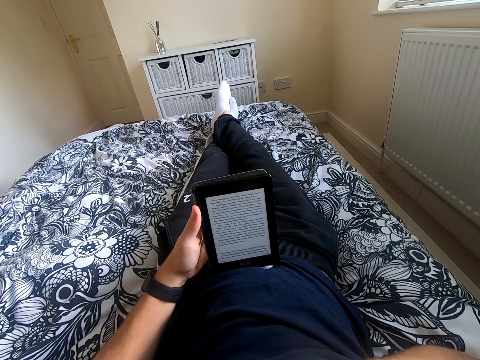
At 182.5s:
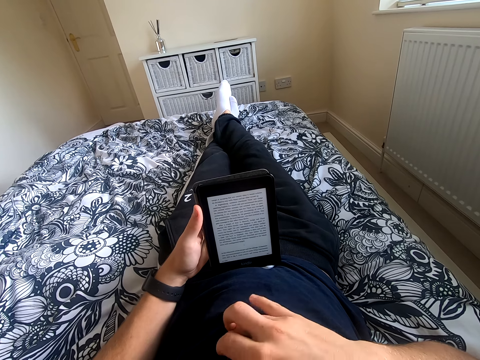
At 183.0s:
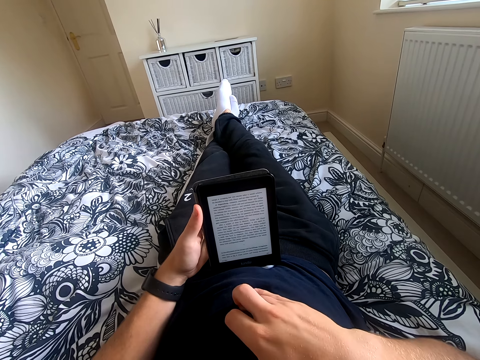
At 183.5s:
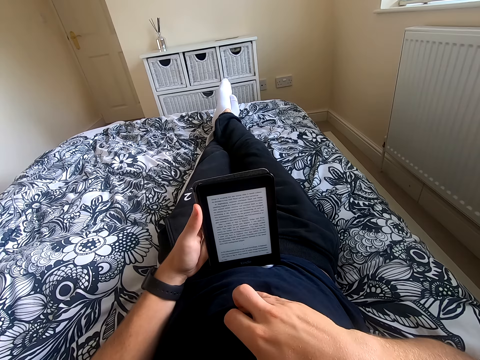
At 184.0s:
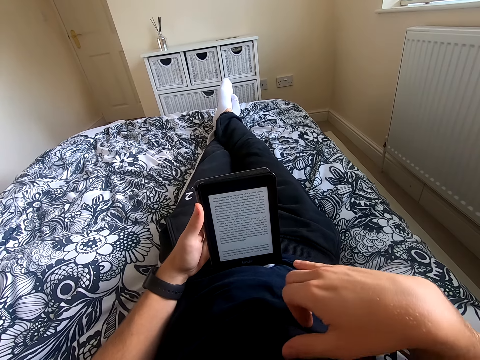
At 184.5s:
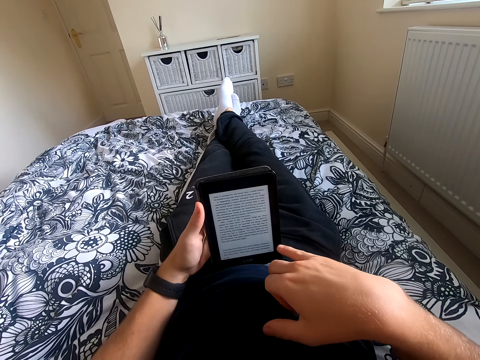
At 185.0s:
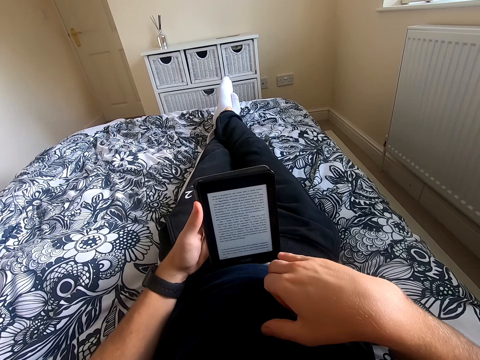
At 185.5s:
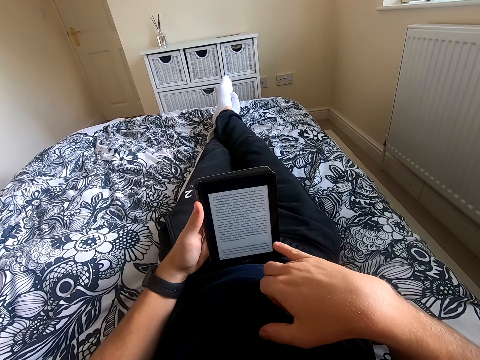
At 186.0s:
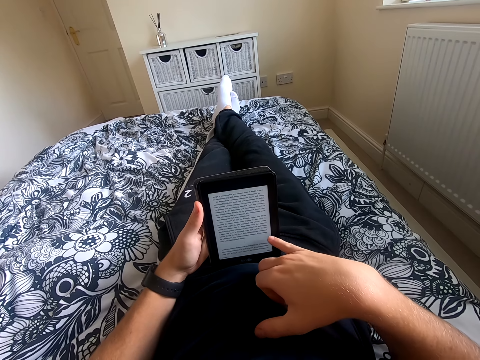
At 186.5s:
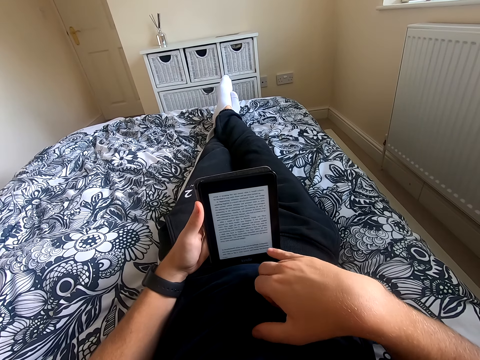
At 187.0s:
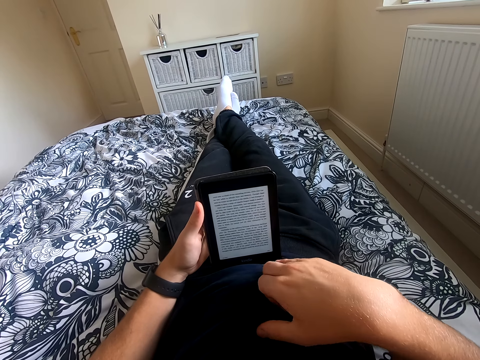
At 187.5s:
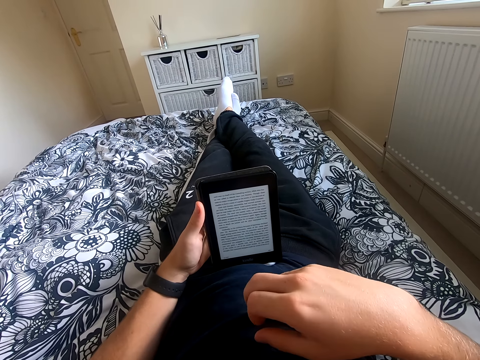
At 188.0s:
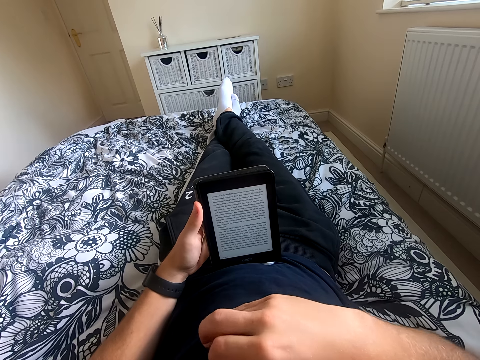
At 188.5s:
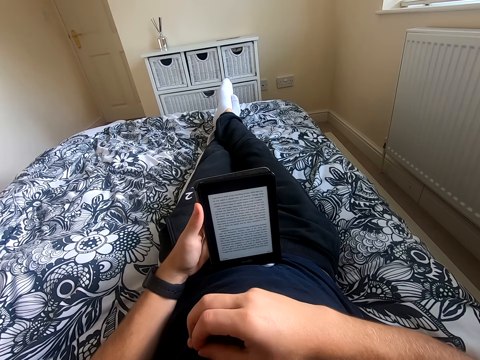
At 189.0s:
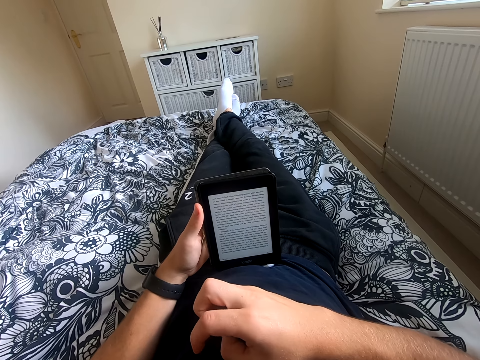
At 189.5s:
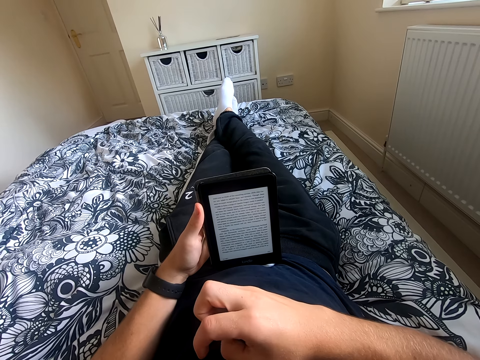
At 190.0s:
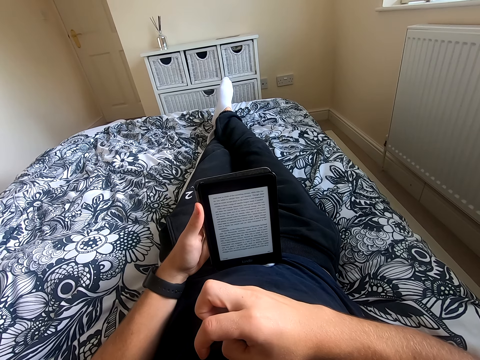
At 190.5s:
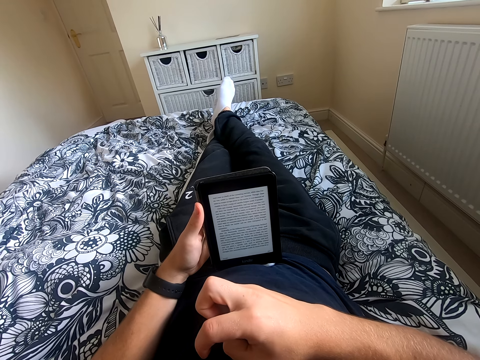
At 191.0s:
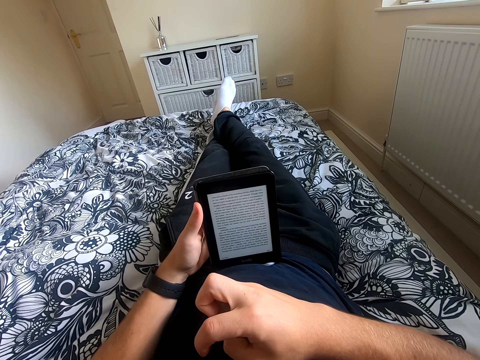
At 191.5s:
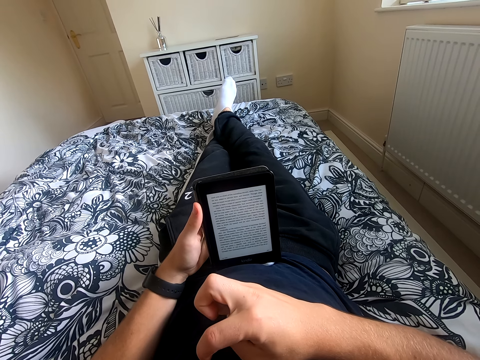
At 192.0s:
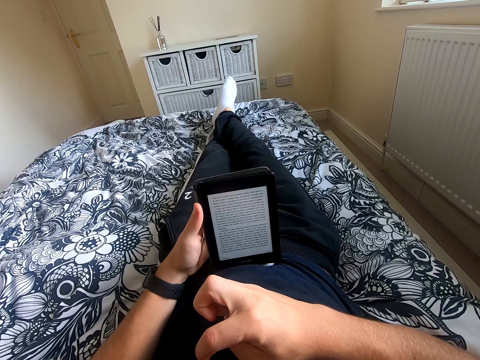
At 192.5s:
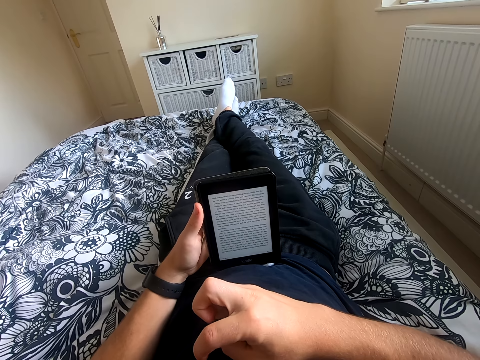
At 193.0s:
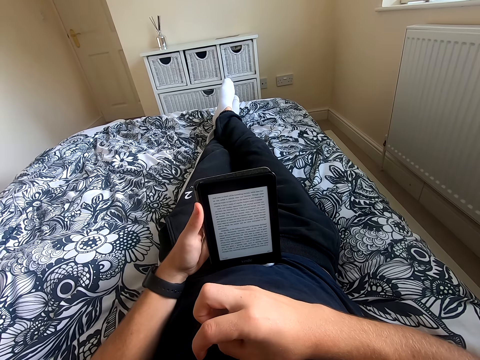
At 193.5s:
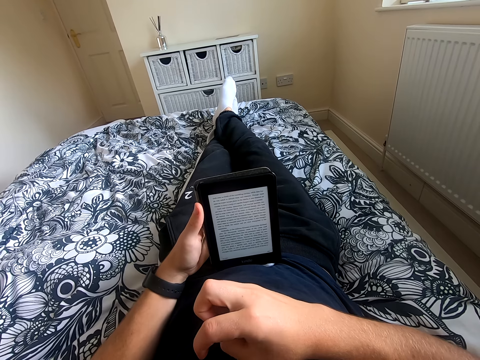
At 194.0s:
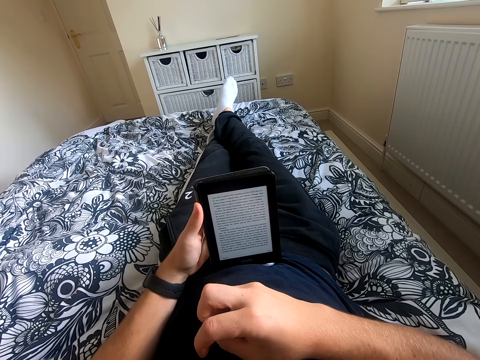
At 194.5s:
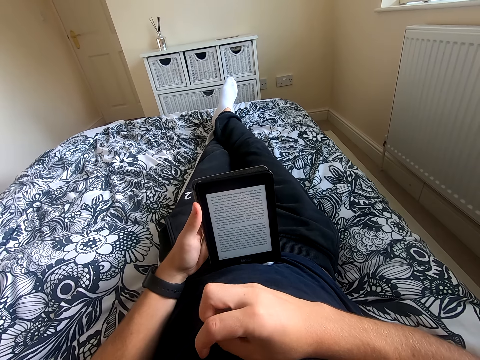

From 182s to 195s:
The camera wearer places his right hand on the belly. He scrolls through the tablet. He reads a book on the tablet. He places his right hand on the chest.

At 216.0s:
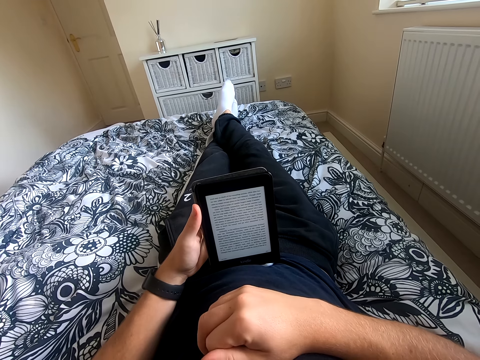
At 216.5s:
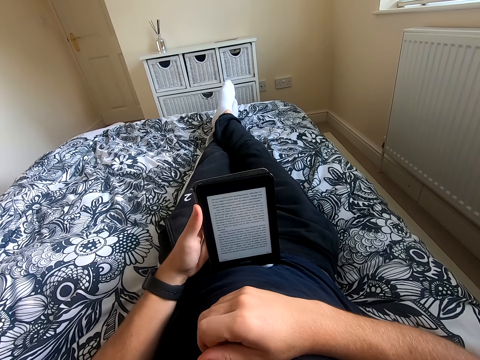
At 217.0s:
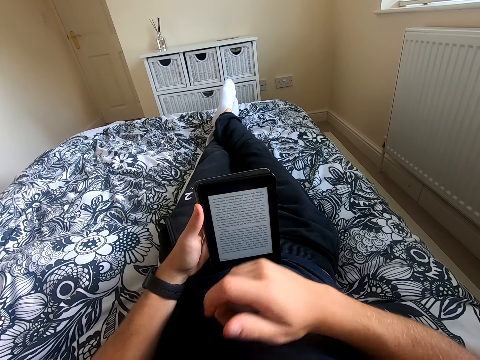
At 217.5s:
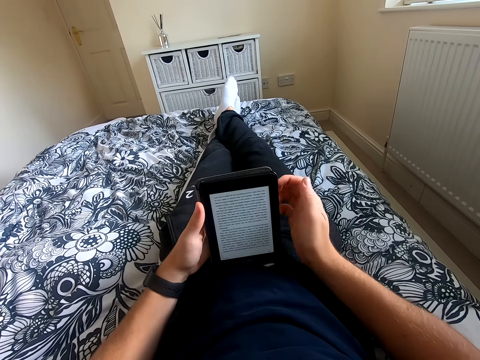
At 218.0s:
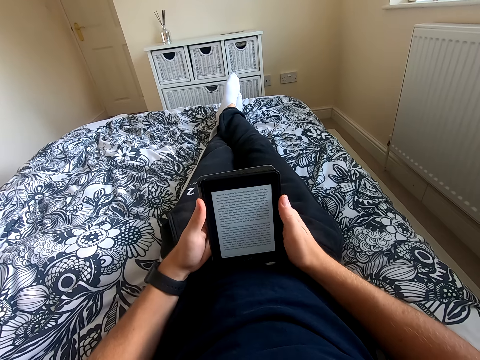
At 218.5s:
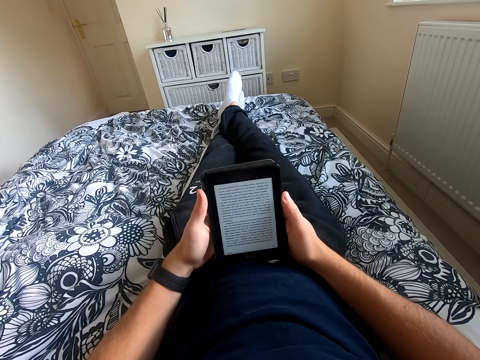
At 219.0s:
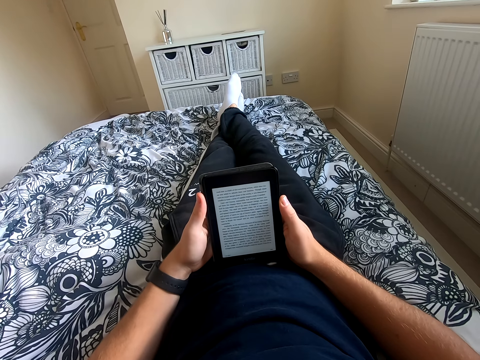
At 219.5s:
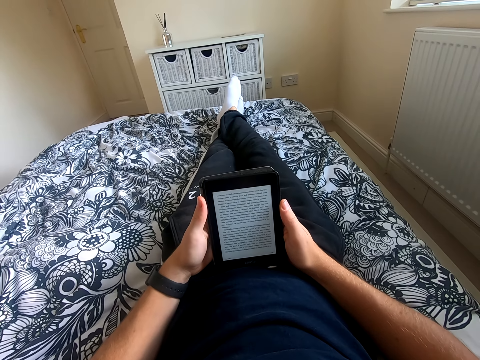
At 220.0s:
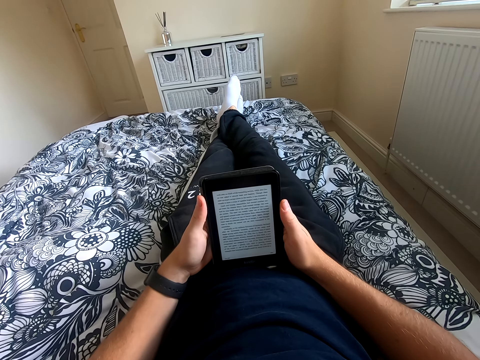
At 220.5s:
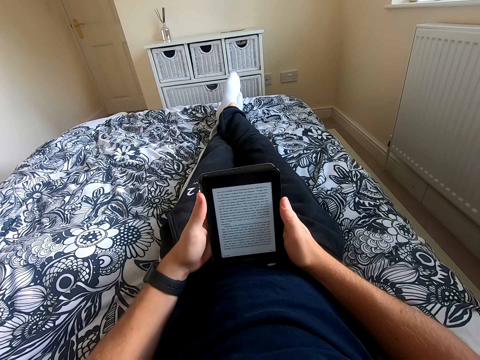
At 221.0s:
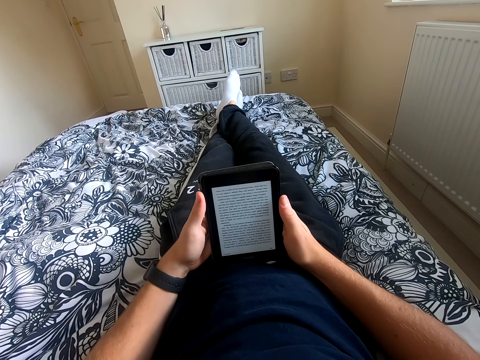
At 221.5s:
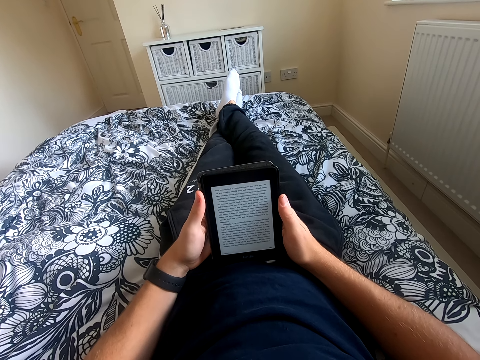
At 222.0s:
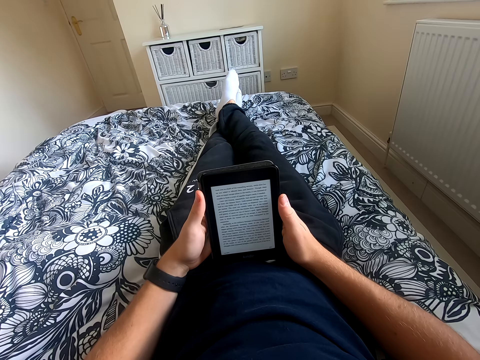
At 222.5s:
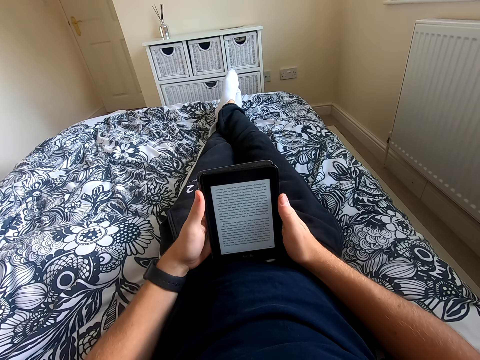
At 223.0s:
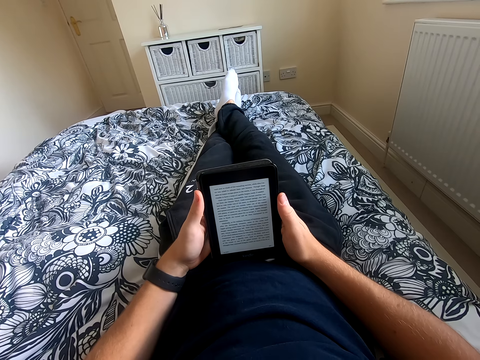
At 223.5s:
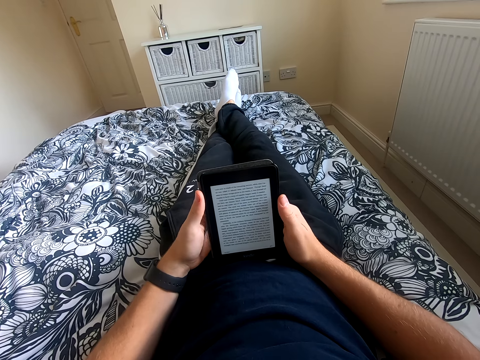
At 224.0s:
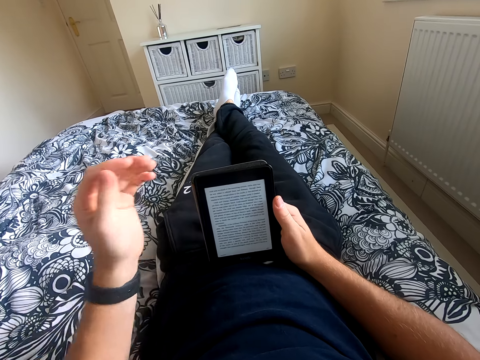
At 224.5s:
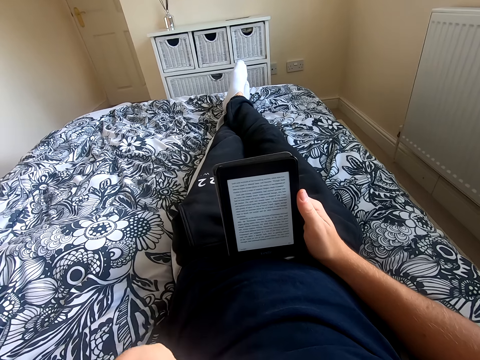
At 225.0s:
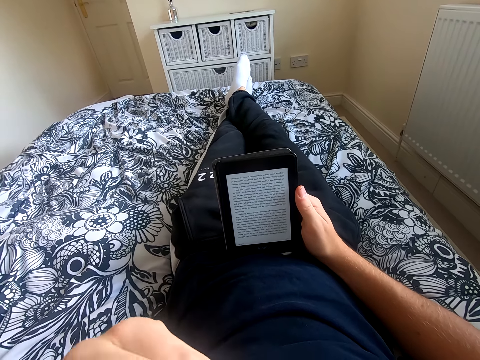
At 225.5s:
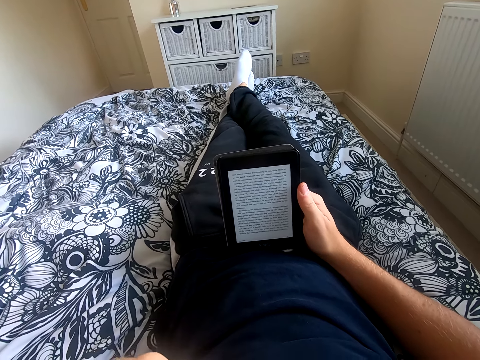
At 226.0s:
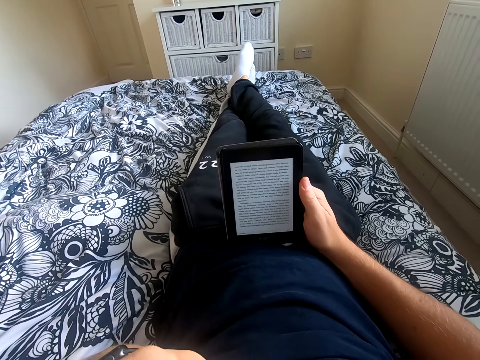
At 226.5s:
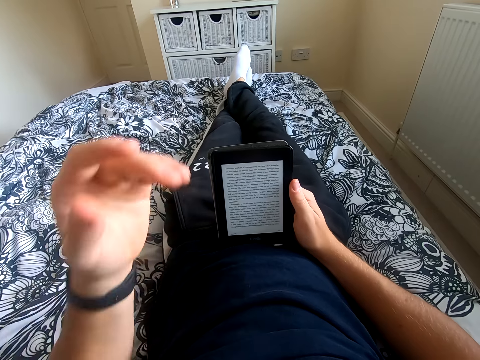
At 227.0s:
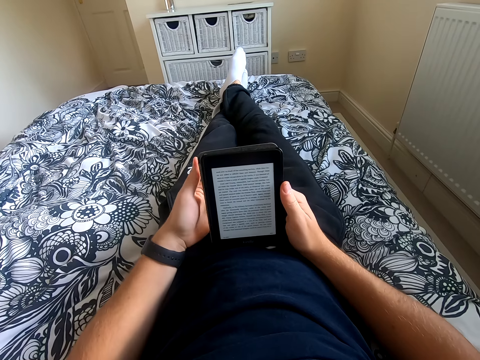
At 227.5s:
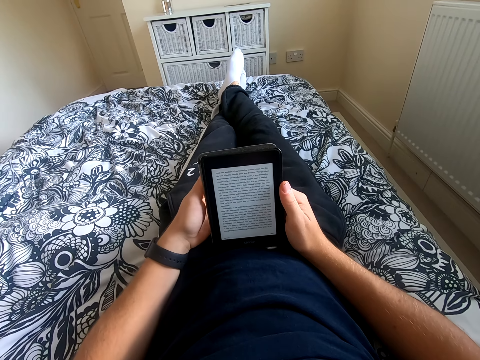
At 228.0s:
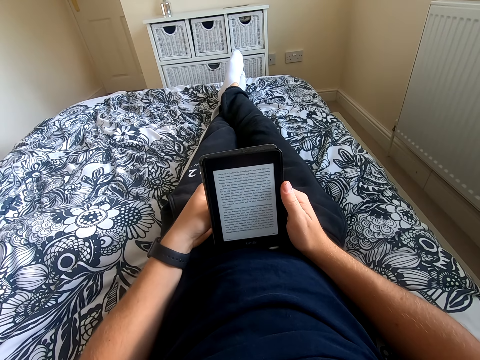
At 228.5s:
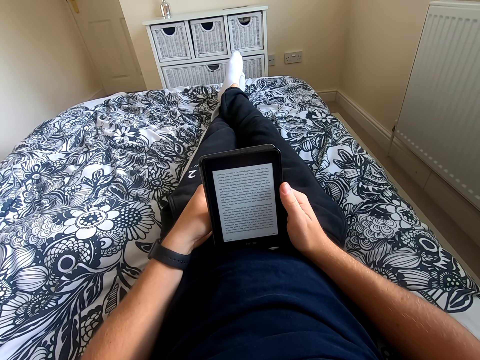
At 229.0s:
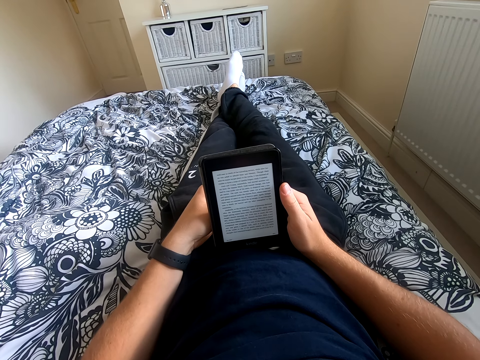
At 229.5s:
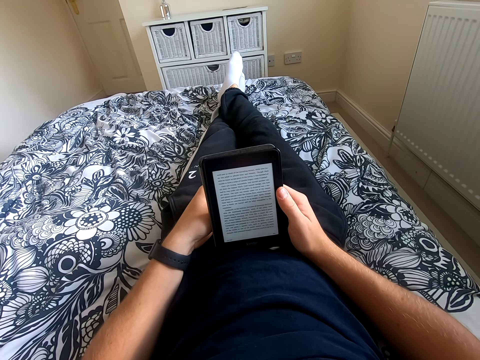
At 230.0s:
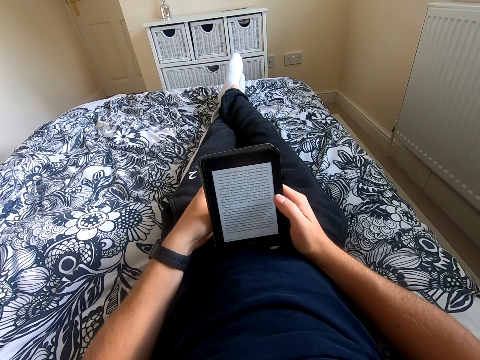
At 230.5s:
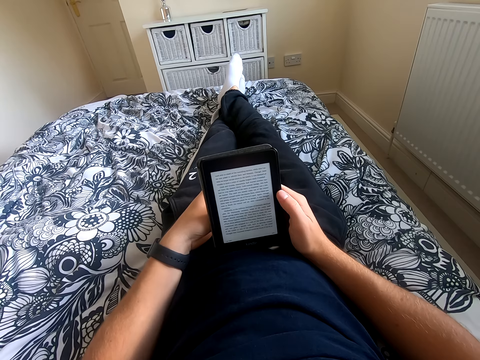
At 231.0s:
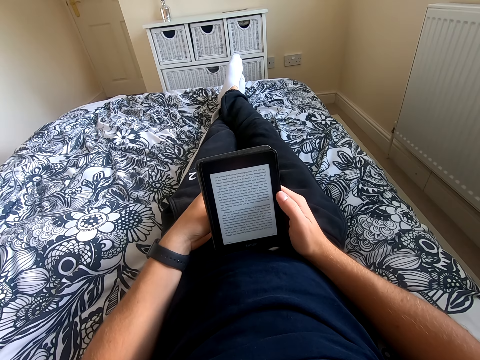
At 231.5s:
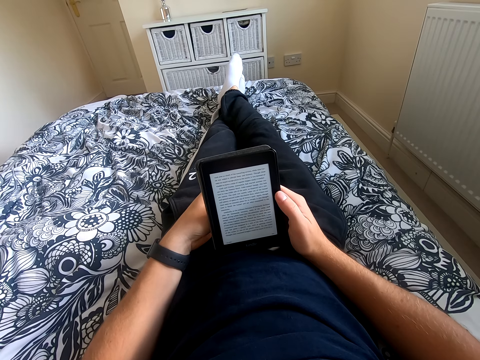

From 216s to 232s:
The camera wearer holds the tablet with his right hand. He touches the camera with both hands. He reads a book on the tablet. He lifts his left hand. He touches his face. He reads the book on the tablet. He holds the tablet with his left hand. He removes his left hand from the tablet. He reads on the tablet.
